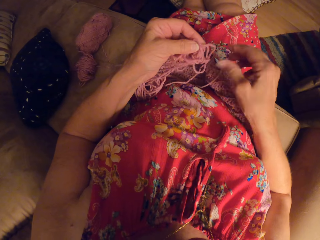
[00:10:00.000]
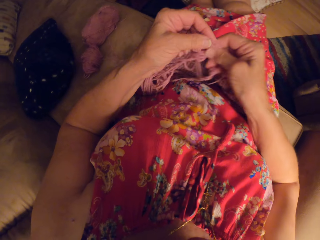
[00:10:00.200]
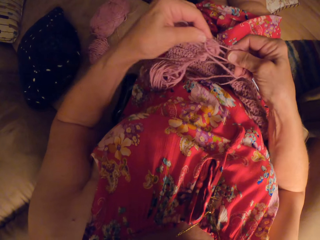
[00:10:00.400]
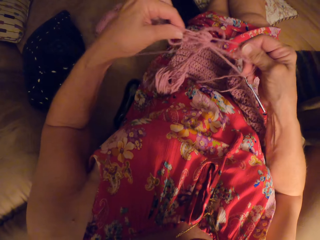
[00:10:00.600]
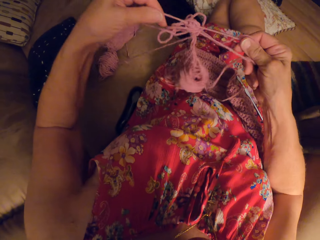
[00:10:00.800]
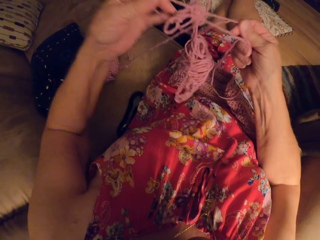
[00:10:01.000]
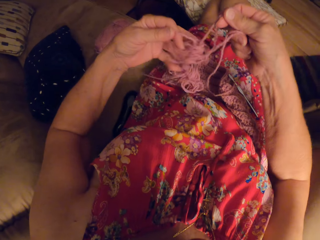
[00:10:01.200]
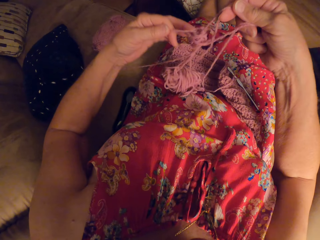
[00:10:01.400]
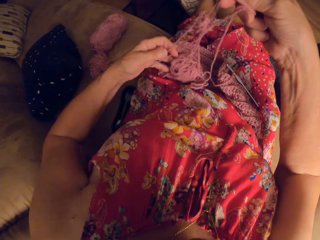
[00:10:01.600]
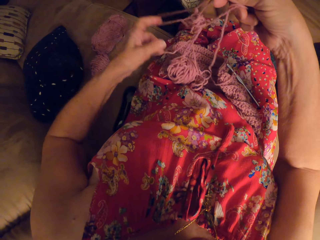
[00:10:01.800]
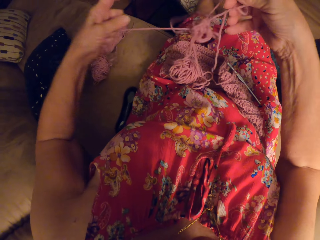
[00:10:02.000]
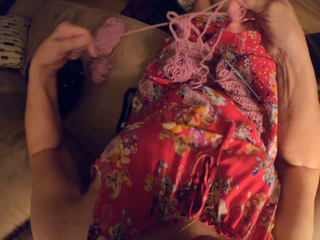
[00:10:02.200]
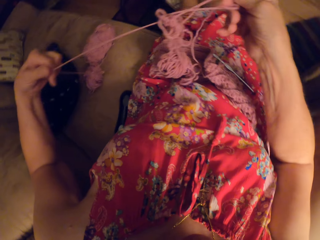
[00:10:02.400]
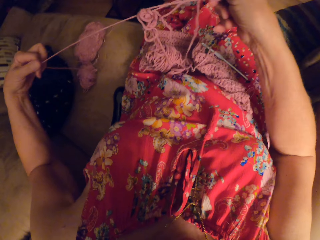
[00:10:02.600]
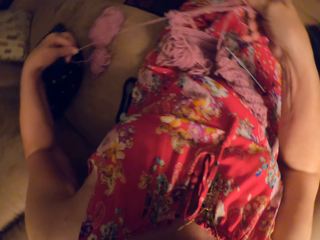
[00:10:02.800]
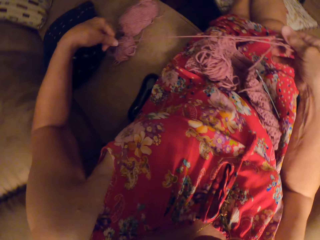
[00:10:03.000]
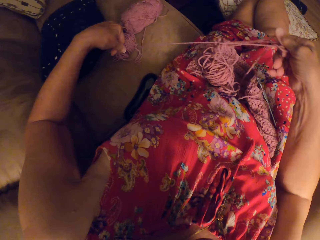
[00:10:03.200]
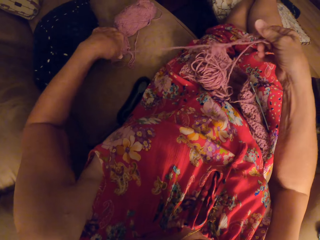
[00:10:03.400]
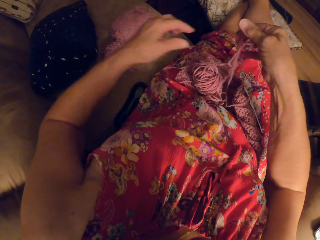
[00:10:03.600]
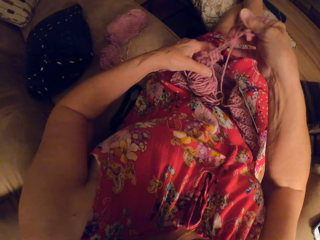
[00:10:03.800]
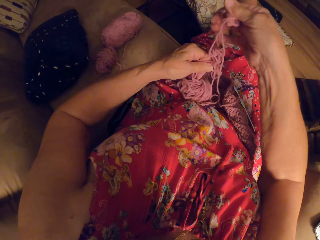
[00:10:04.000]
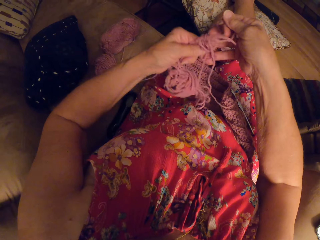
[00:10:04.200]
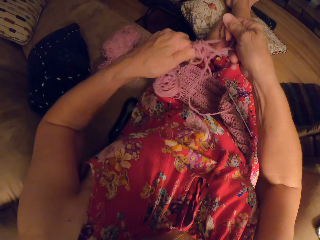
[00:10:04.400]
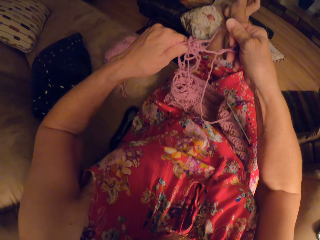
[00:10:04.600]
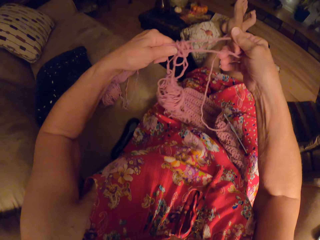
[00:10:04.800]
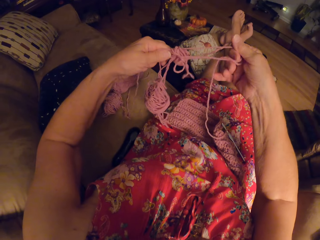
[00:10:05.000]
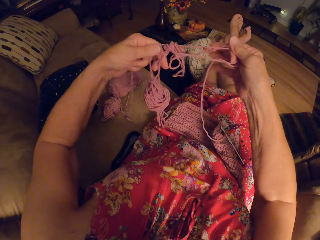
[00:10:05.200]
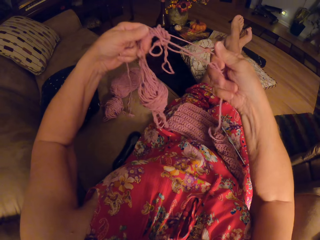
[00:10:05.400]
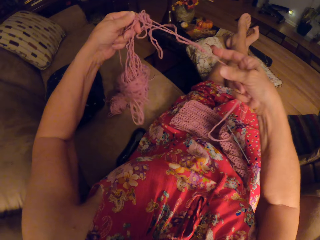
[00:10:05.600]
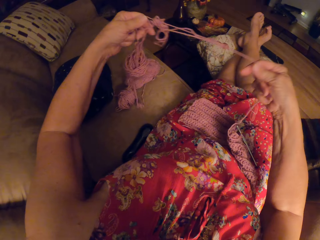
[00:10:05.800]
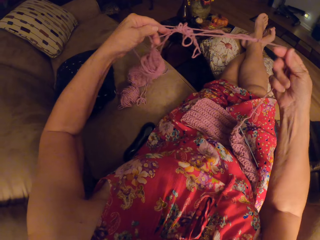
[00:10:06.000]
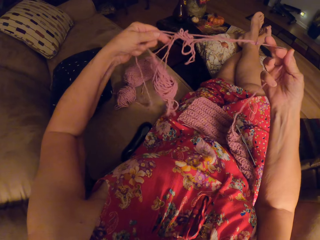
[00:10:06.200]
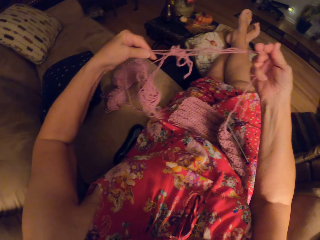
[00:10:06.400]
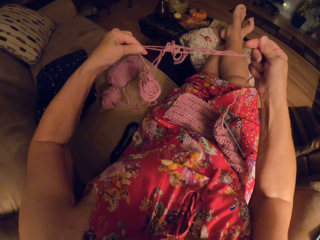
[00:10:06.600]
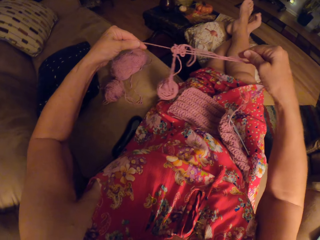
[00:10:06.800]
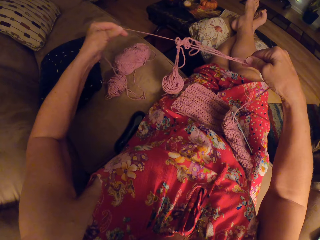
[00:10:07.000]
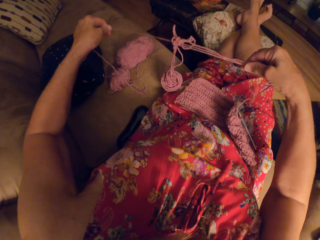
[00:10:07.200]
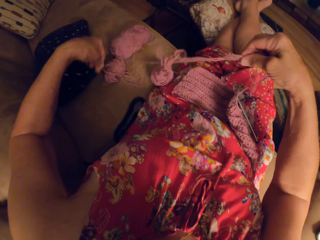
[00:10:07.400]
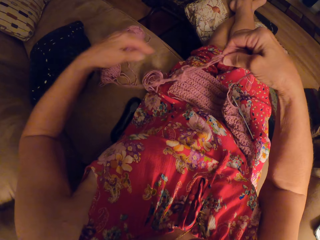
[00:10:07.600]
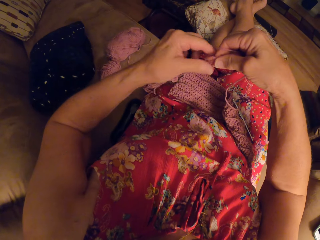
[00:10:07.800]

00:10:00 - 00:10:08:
The camera wearer untangles the yarn with her hands. She drops the crochet hook on her lap. She takes the thread and starts fixing it. She removes threads attached to each other.

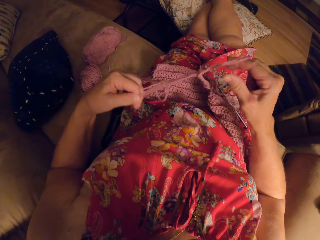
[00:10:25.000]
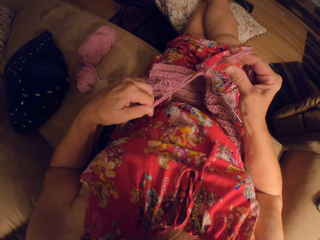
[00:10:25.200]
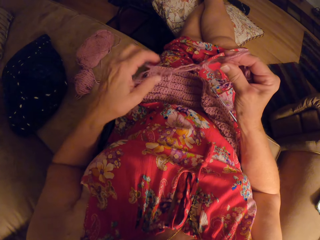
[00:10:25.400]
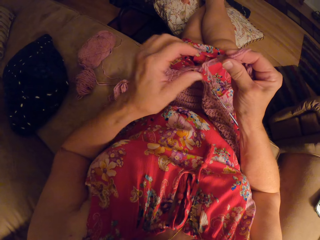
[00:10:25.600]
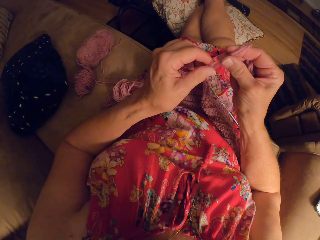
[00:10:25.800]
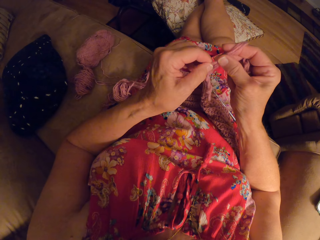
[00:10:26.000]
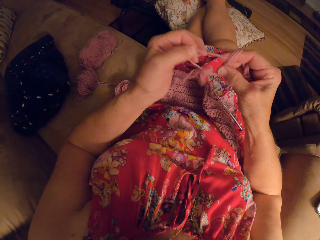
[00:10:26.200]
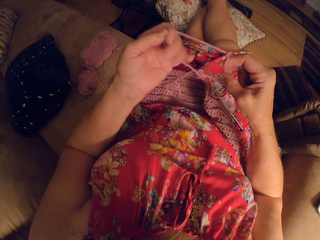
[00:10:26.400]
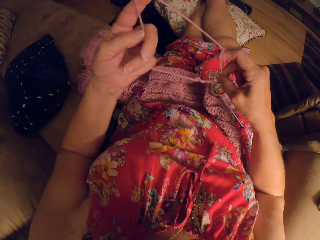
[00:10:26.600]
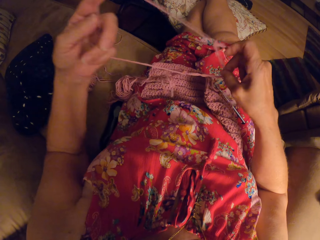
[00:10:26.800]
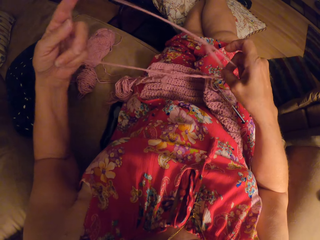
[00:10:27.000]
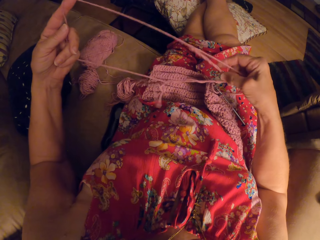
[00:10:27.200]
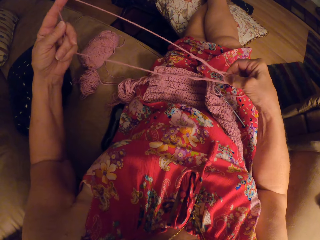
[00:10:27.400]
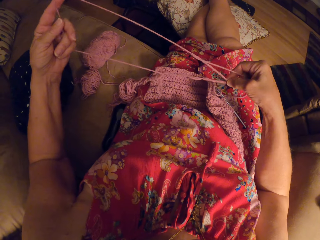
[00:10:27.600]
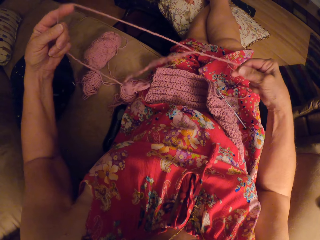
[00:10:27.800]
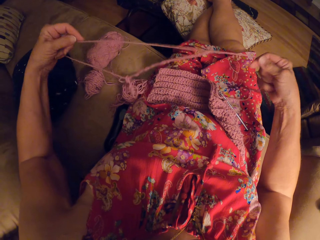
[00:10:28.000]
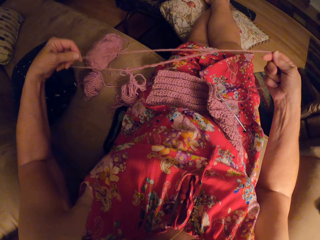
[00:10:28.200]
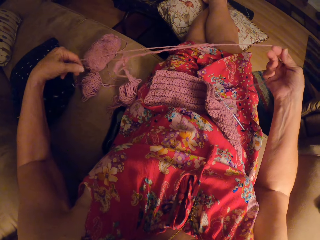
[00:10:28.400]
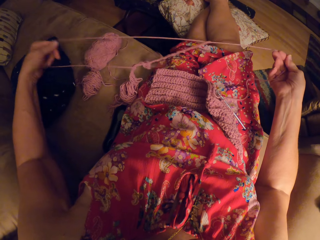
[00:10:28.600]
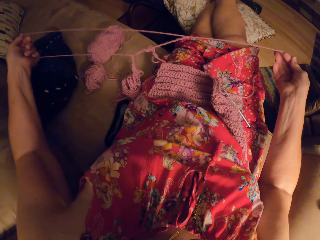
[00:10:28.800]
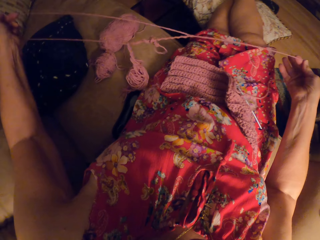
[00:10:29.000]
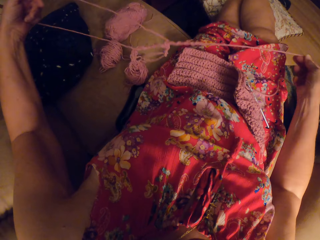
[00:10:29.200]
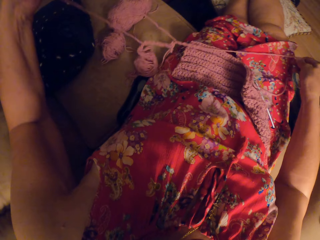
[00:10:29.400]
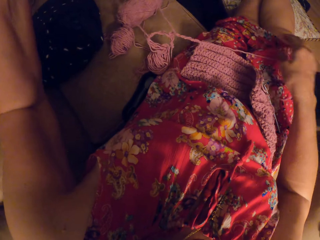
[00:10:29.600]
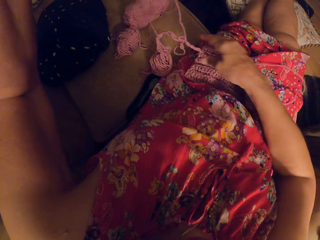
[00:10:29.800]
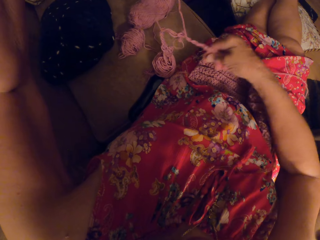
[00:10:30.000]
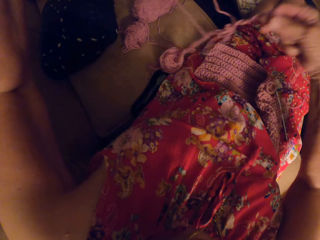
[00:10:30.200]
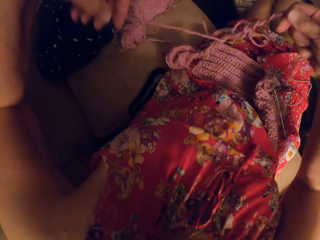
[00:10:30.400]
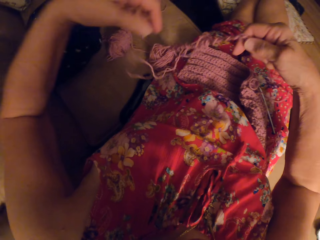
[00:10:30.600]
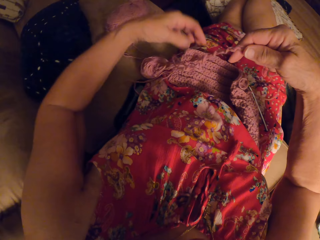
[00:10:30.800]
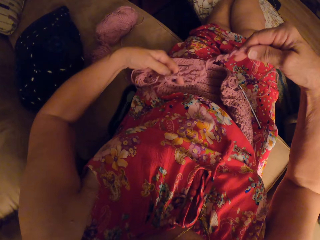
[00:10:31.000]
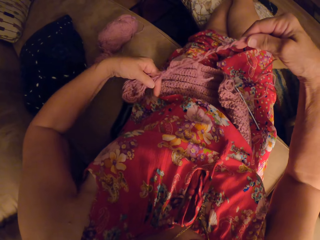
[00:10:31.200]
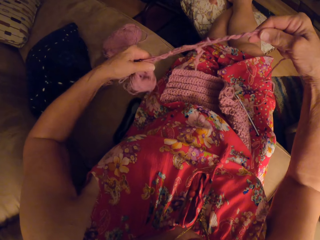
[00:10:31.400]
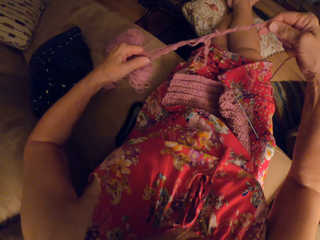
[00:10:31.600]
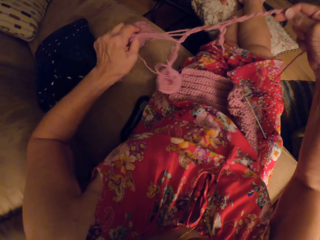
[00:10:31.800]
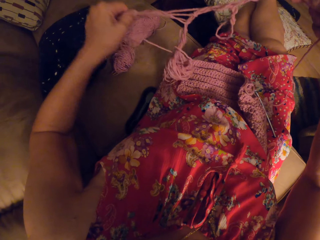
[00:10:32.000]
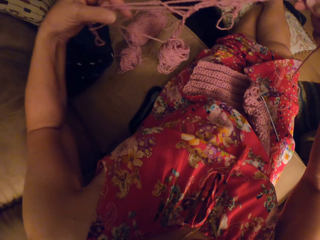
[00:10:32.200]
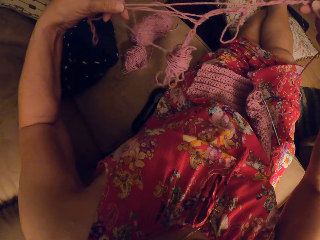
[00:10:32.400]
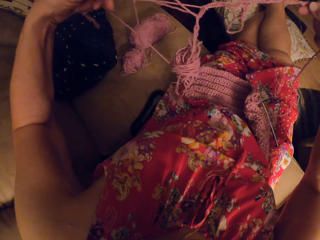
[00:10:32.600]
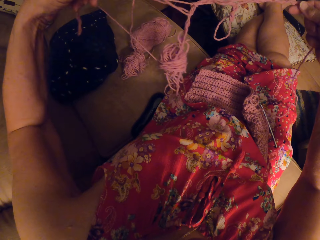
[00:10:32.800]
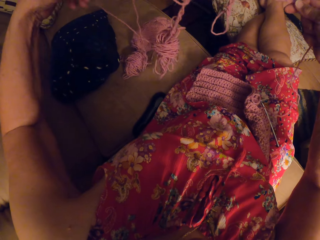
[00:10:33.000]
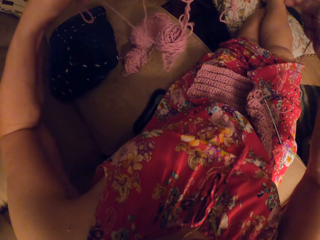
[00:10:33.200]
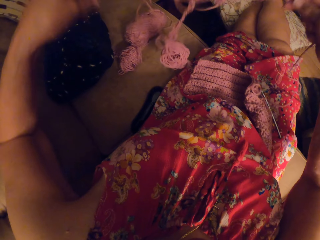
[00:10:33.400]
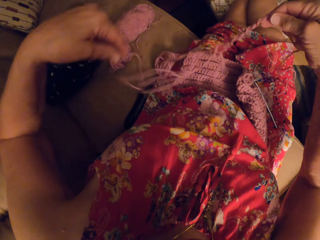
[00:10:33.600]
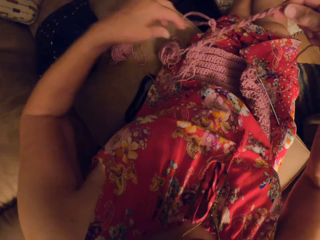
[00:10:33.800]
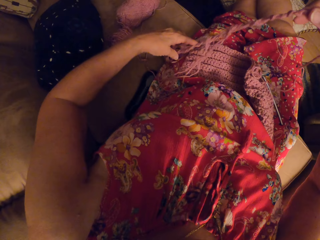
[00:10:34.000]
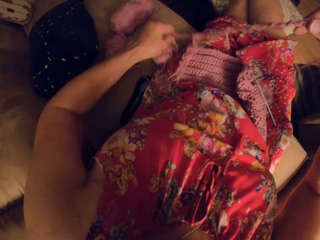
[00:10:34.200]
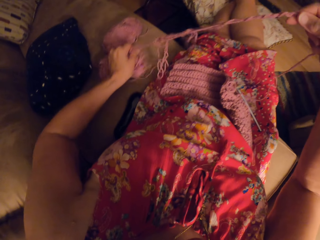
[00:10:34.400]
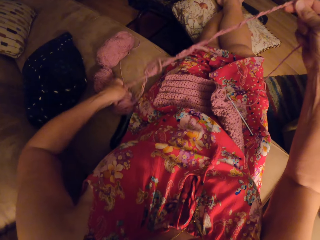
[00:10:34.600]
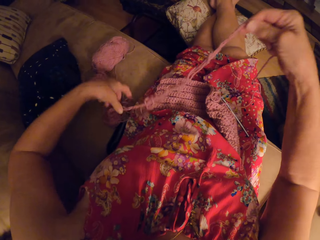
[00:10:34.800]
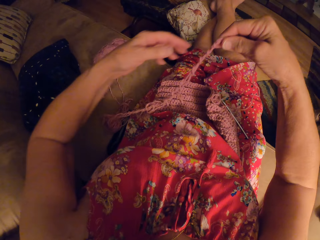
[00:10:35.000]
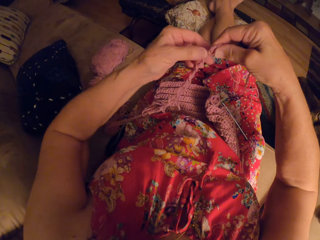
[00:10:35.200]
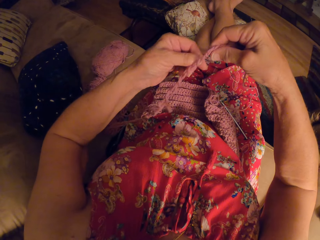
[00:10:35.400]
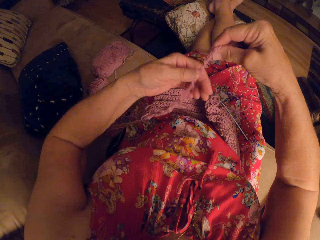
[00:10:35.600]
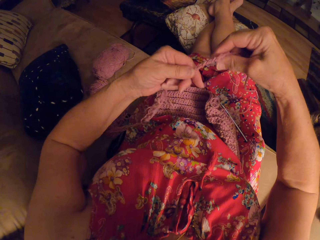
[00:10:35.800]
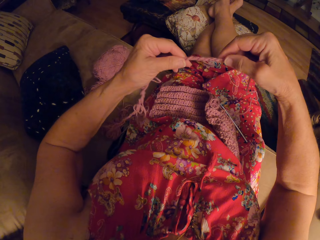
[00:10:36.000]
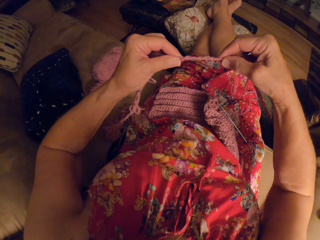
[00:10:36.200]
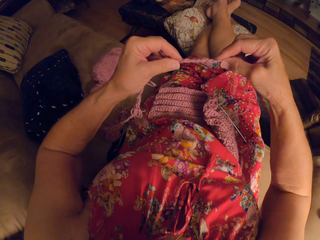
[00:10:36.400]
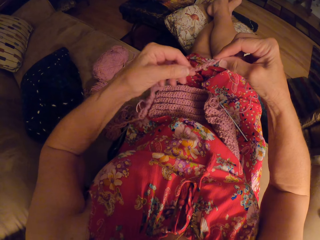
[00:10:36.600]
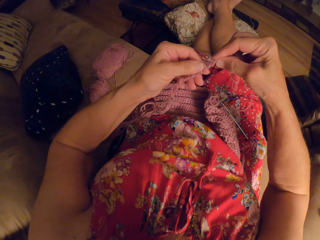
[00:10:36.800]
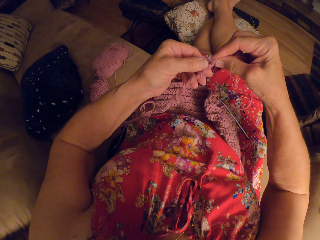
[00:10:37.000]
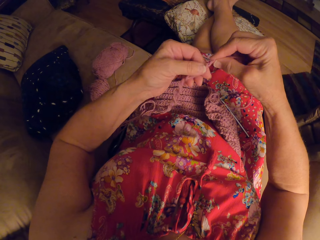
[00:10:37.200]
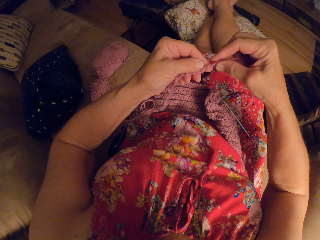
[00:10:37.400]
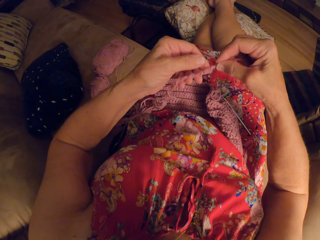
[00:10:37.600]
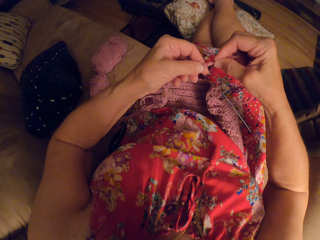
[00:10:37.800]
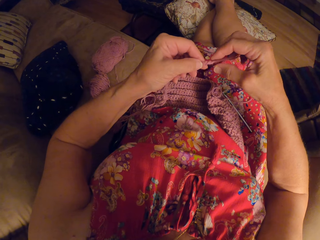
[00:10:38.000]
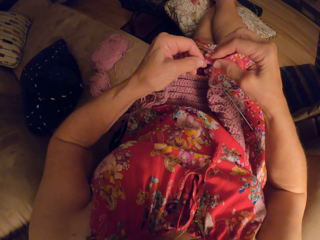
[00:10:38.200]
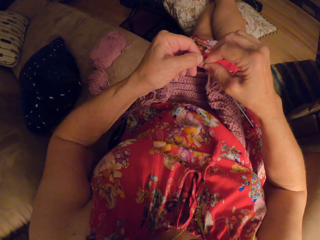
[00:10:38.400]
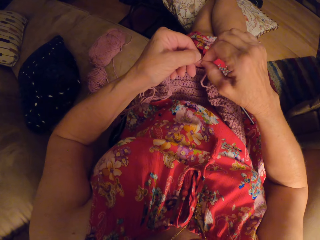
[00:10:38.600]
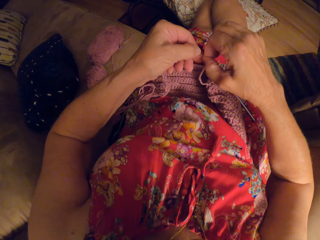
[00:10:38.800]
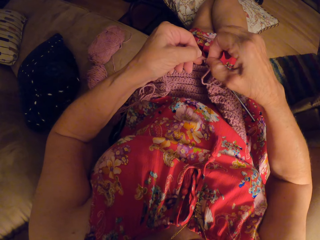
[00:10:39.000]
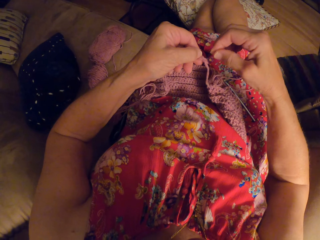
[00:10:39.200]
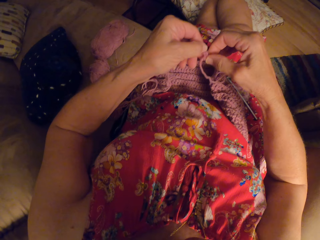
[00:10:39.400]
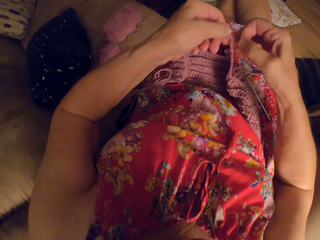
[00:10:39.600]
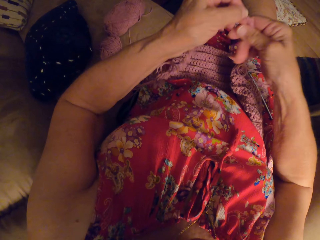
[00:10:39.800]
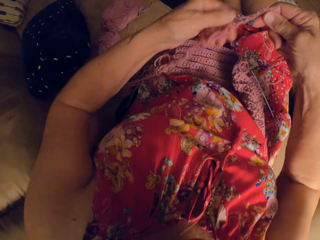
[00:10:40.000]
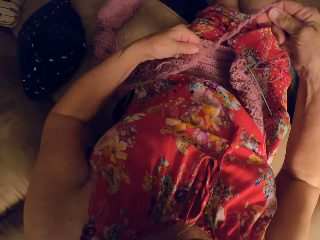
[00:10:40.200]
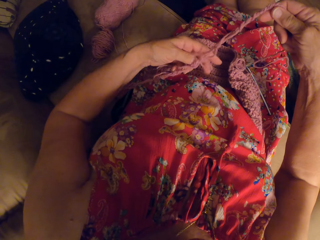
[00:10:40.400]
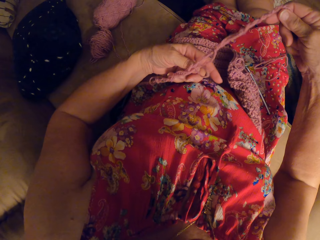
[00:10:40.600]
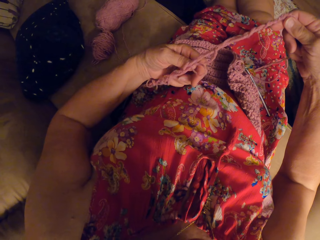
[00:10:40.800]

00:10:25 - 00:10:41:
The camera wearer drops the bunch of yarn on the chair with her left hand. She manages to separate parts of the thread. She continues fixing the thread.
